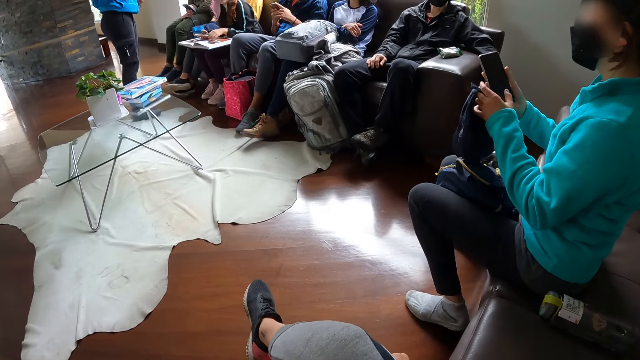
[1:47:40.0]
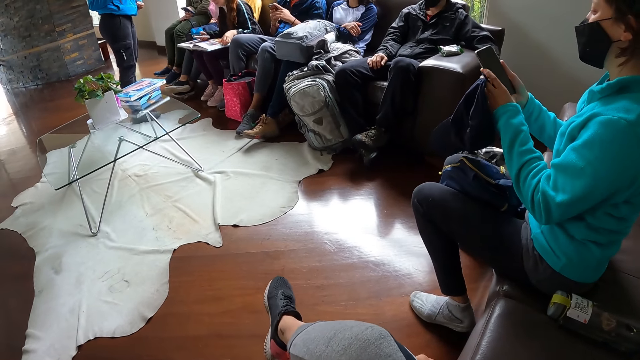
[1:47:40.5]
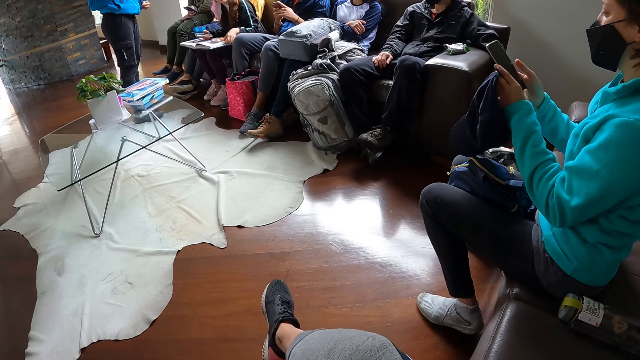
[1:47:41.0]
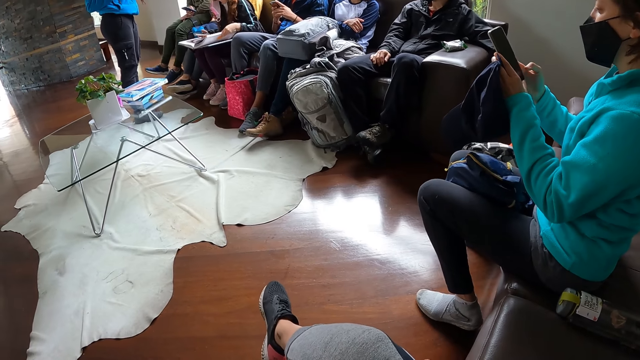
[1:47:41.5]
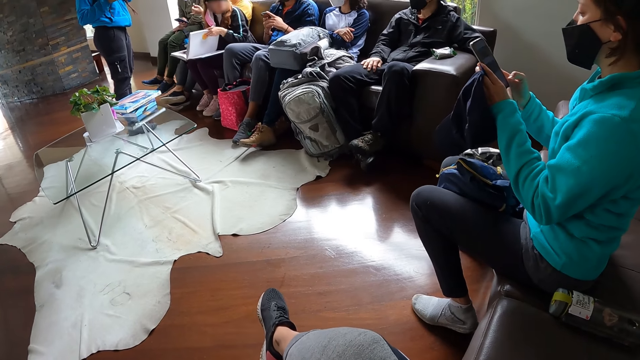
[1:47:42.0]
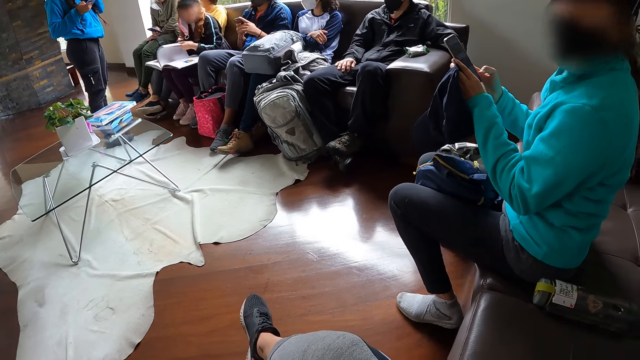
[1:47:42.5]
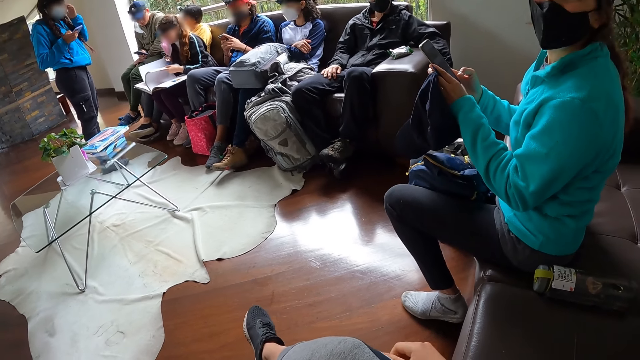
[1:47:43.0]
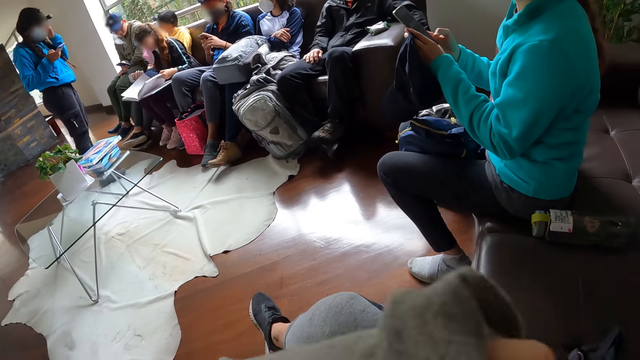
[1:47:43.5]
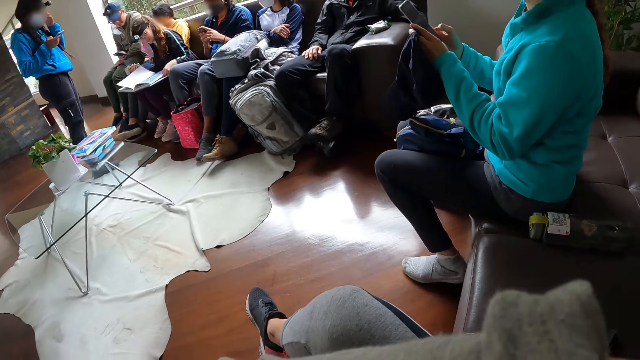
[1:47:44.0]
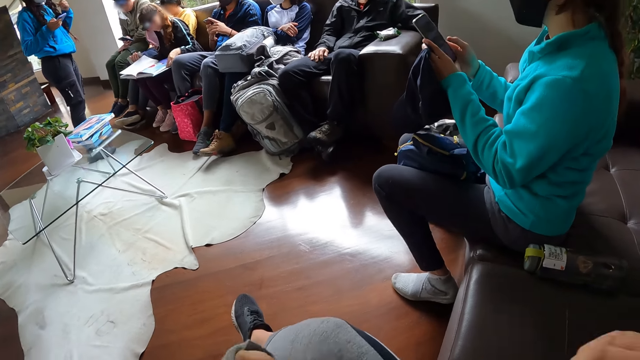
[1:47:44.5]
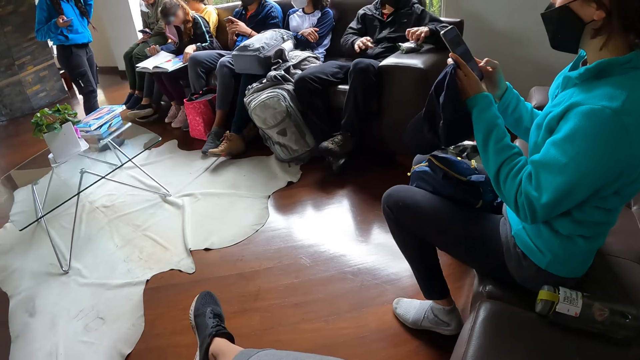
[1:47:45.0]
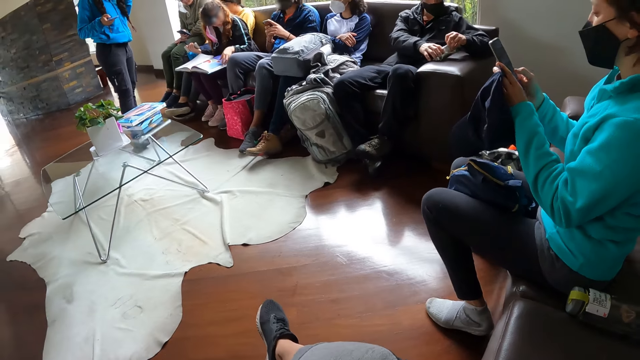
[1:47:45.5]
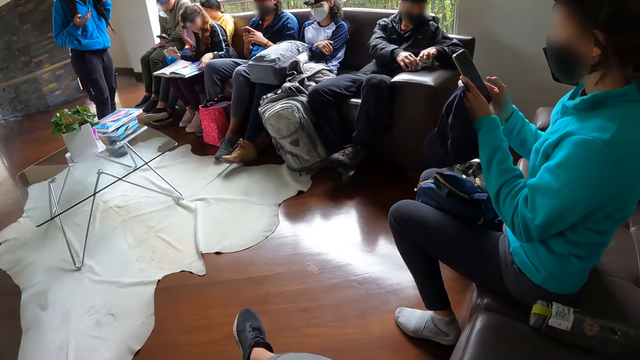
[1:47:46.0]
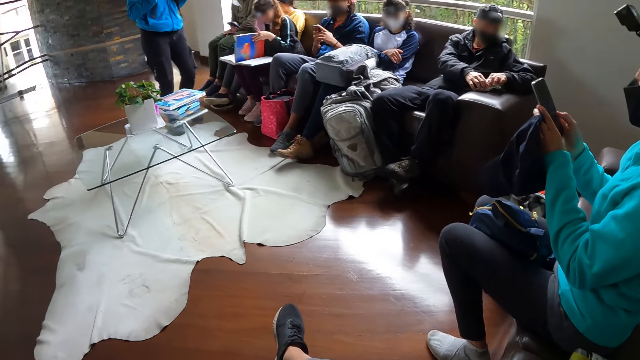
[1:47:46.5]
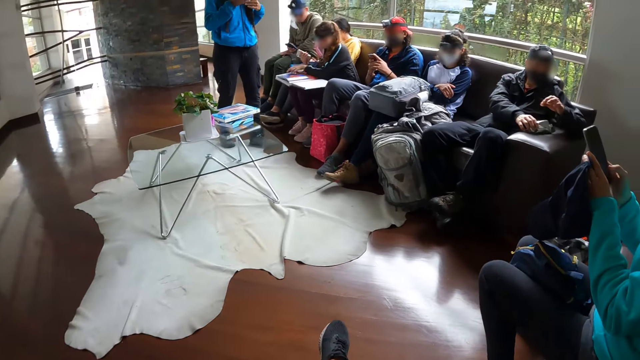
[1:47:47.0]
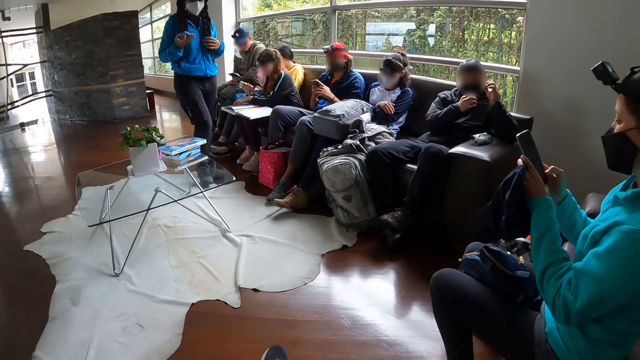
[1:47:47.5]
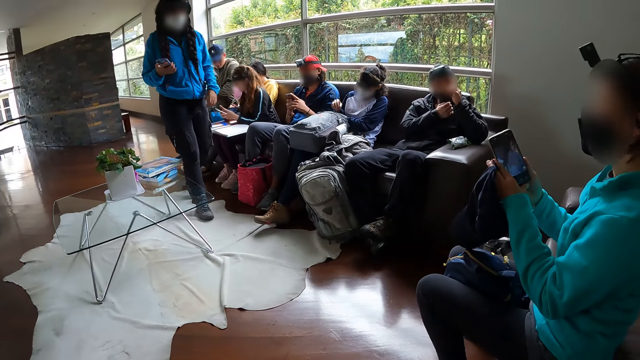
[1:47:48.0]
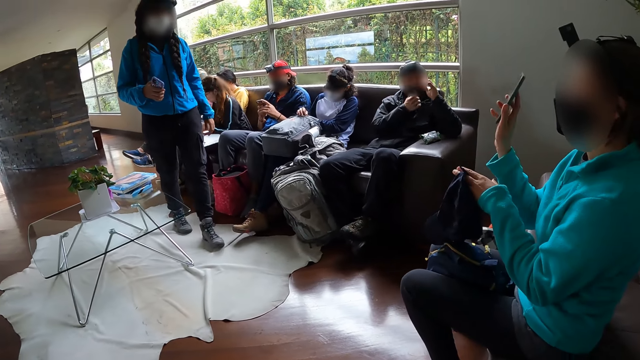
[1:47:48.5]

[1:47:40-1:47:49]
The woman operates the phone in both her hands with her right hand. The camera wearer talks to the woman.

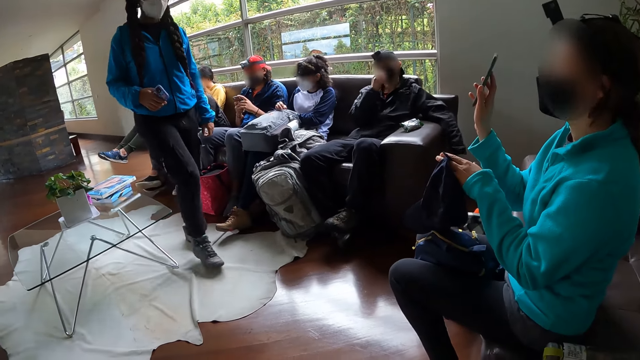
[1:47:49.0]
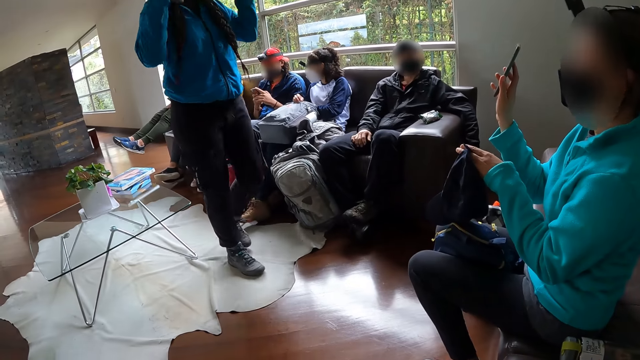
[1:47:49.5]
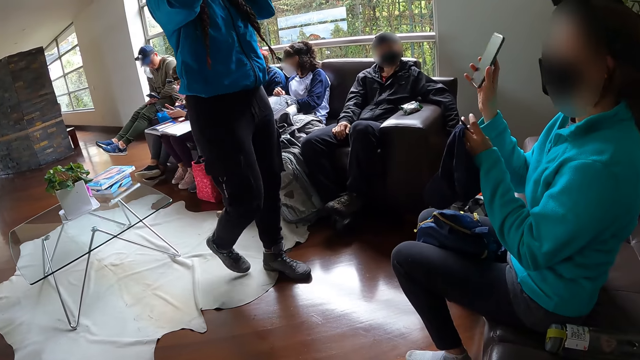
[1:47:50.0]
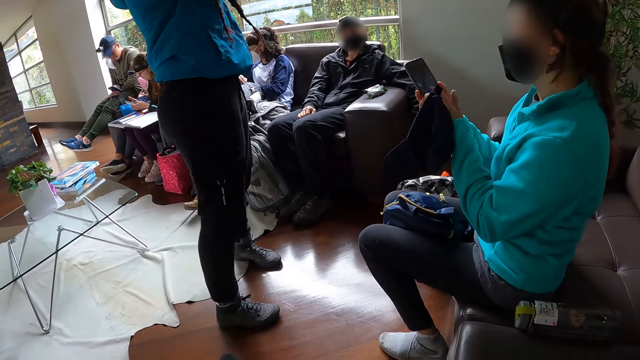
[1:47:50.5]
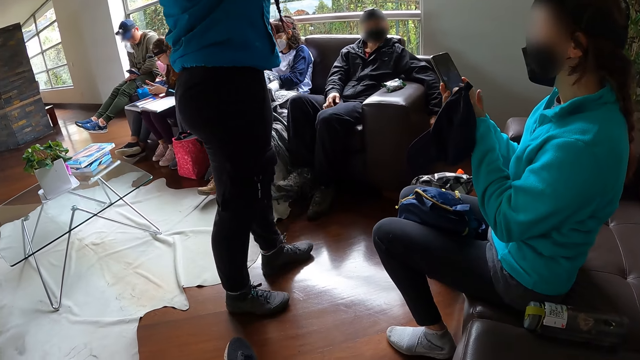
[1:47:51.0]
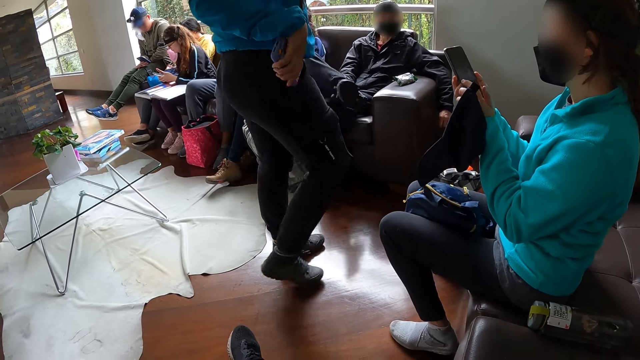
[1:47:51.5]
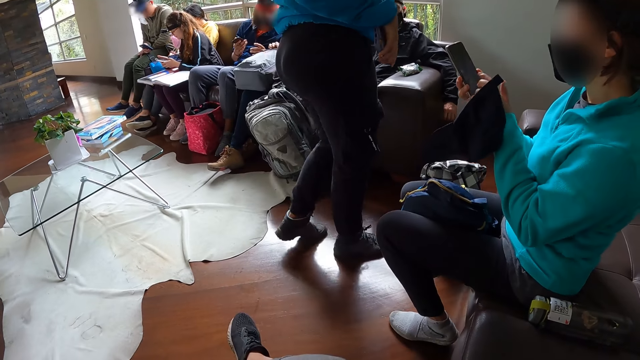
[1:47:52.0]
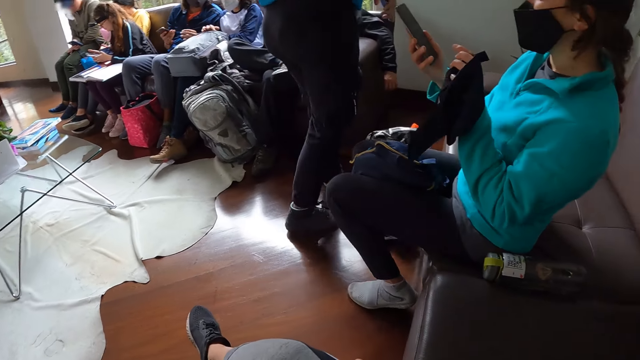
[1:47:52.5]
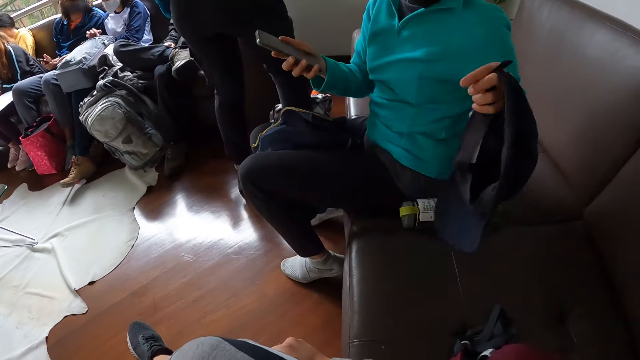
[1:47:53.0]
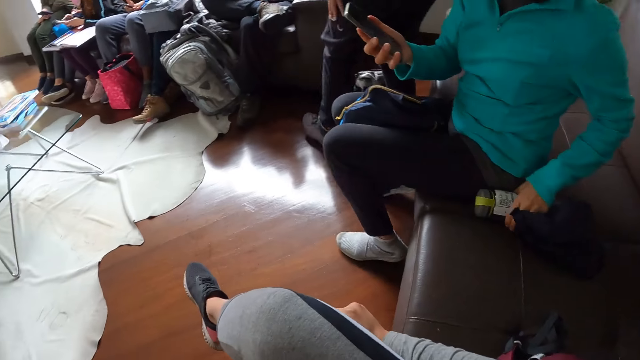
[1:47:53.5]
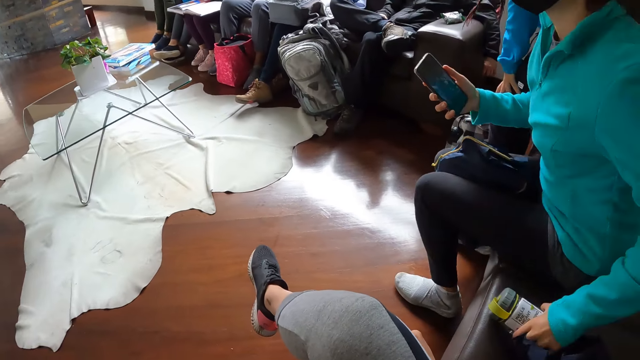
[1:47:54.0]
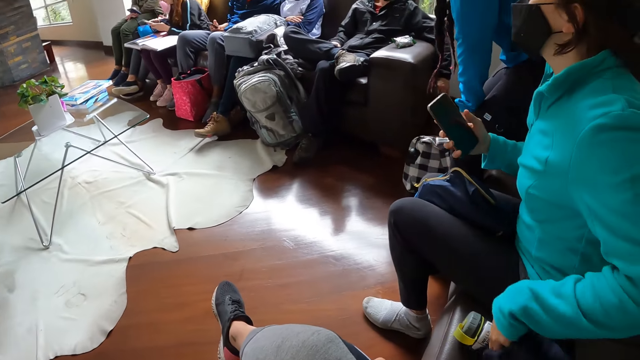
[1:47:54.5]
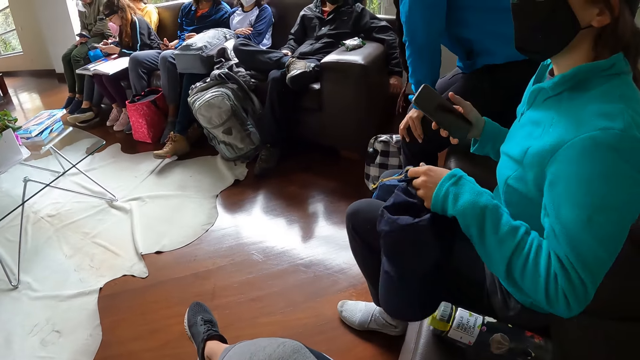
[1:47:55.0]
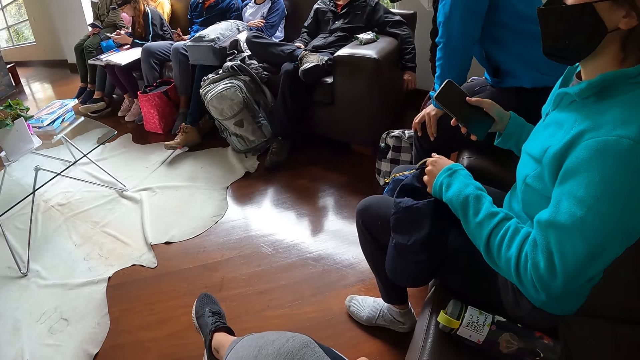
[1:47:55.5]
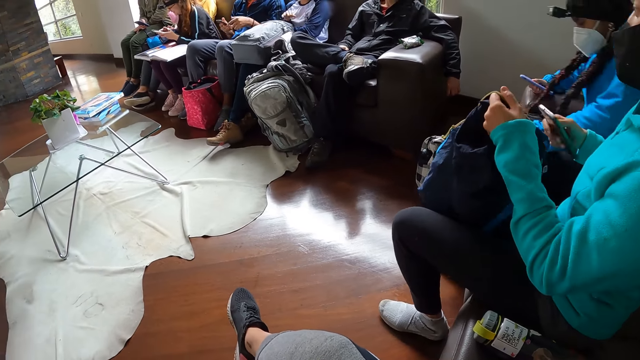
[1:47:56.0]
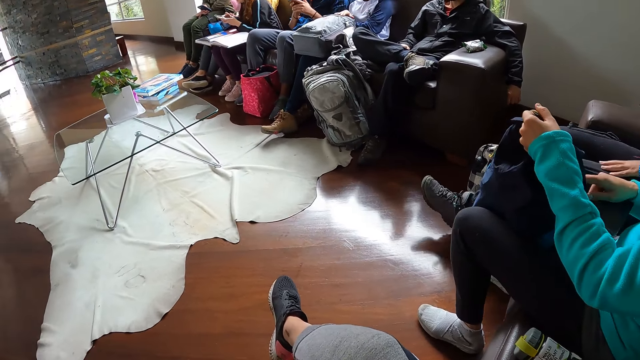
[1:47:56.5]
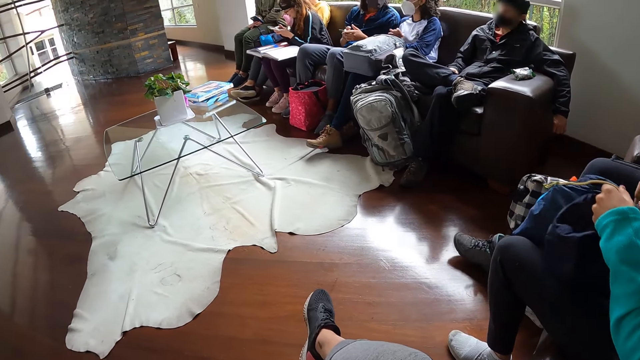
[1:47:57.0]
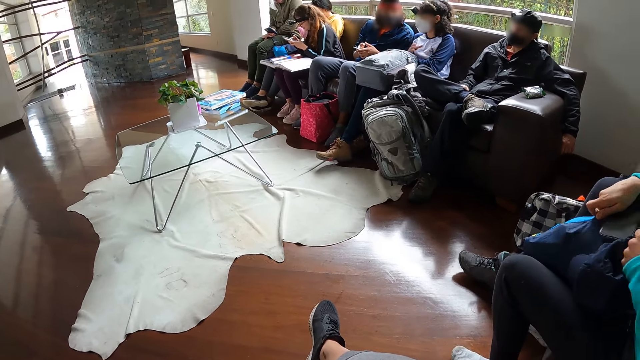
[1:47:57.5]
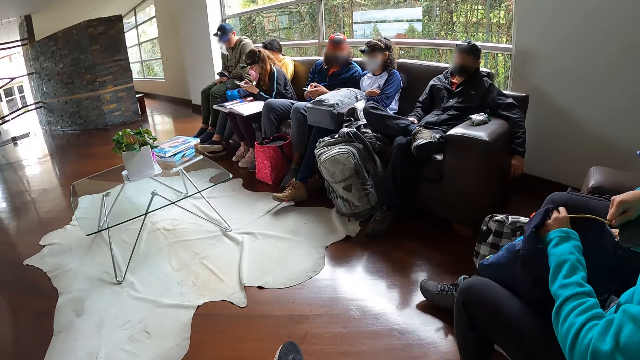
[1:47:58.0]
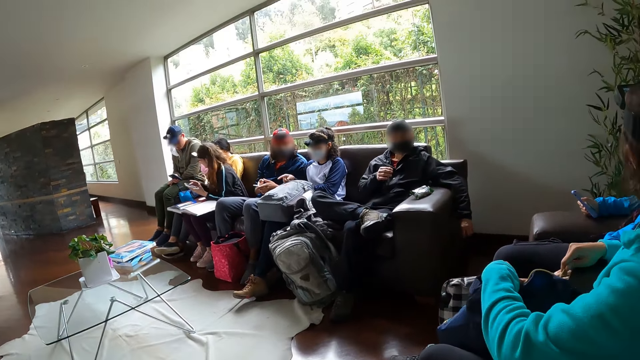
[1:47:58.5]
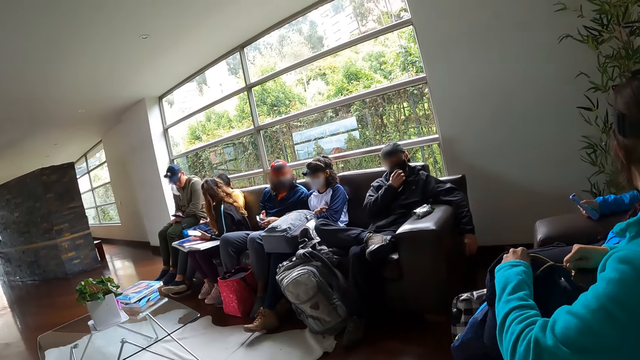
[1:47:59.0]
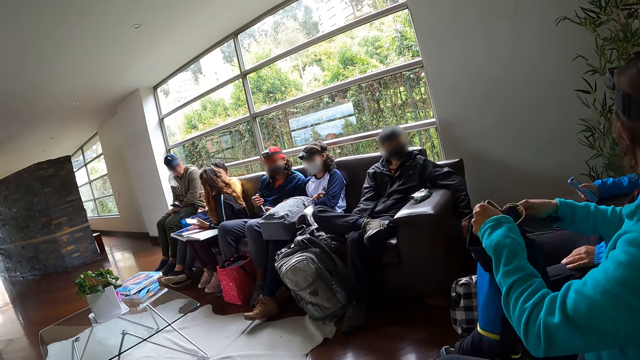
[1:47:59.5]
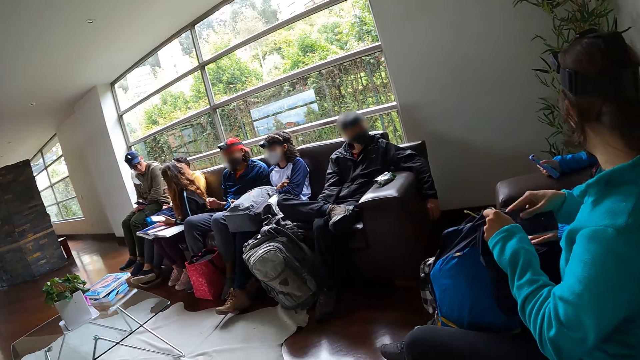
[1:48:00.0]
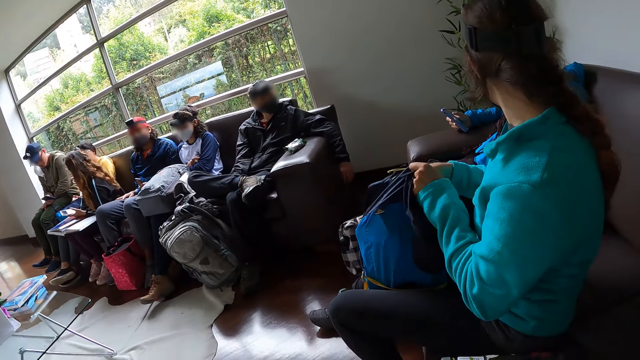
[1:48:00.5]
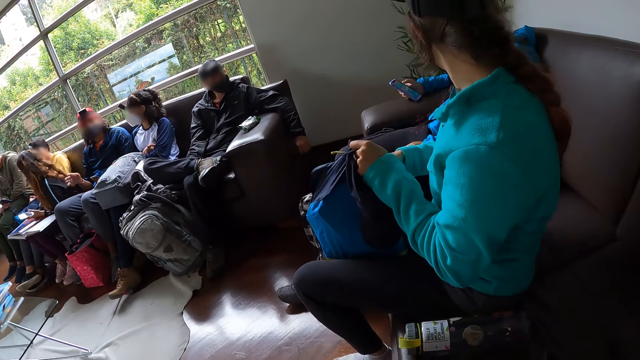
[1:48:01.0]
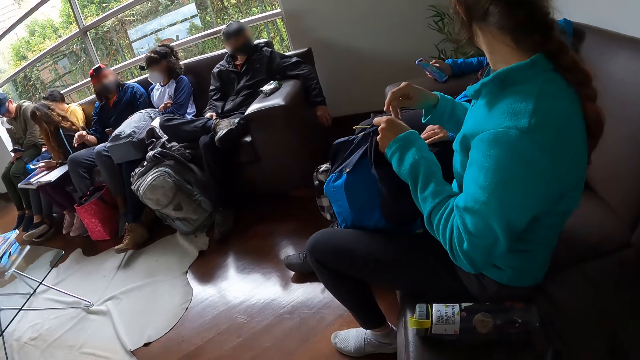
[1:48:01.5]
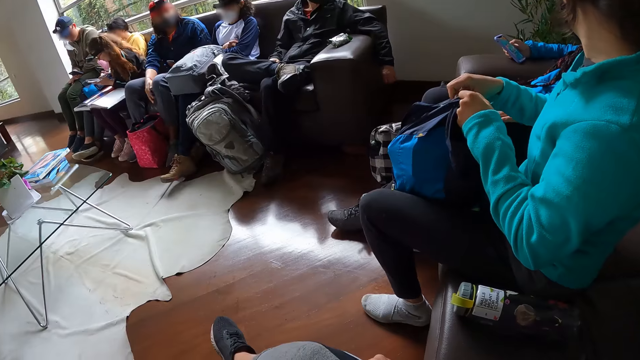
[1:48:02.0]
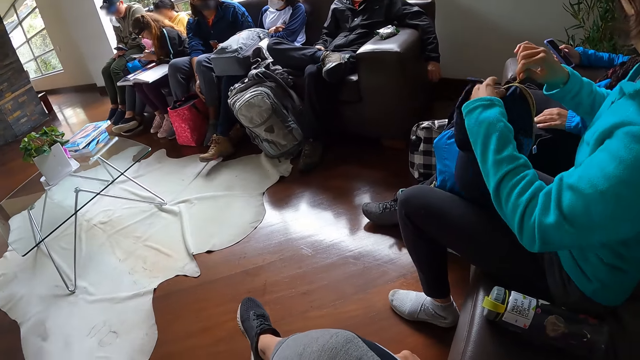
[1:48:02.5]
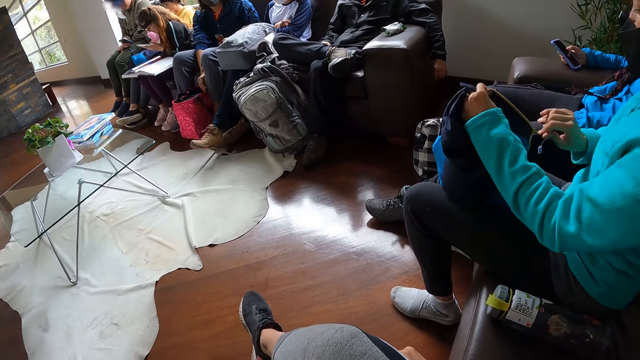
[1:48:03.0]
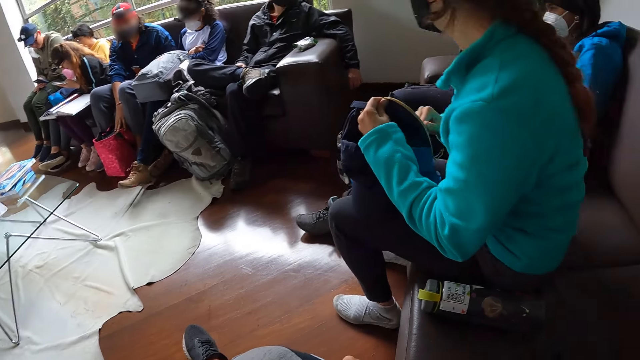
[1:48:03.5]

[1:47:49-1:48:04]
The woman interacts with another woman. The other woman touches her head with both hands. The first woman operates the phone in her right hand with her left hand. The other woman comes near the first woman. The first woman moves the water bottle on the sofa. The other woman sits on the sofa. The first woman adjusts the bag on her thigh with her left hand, unzips the bag on her thigh with her right hand, adjusts the bag on her thigh with her left hand, and puts the phone in her right hand into the bag on her thigh. The first woman talks to the other woman. The first woman zips the bag on her thigh with her right hand.
